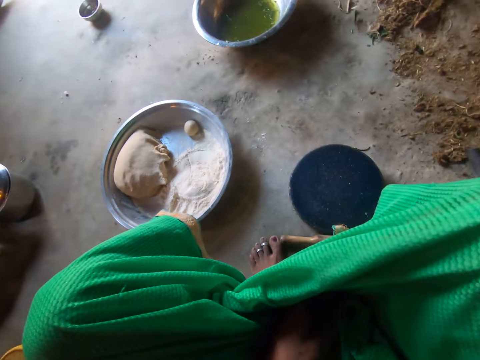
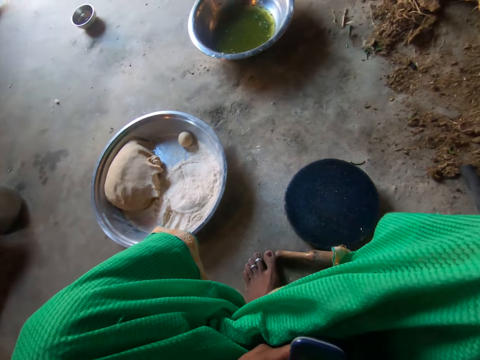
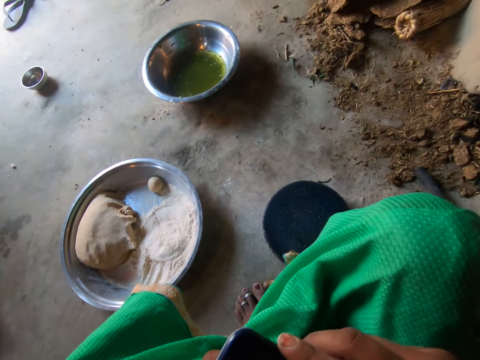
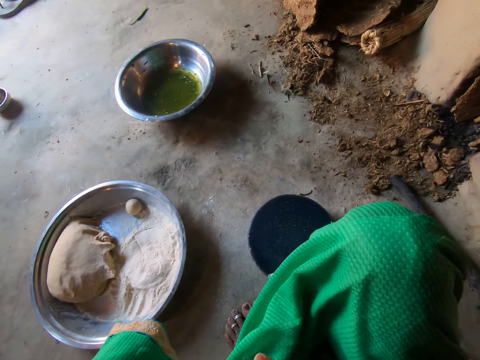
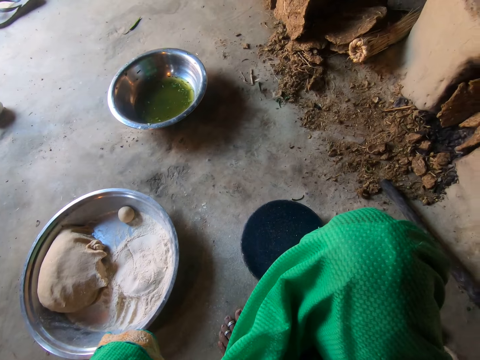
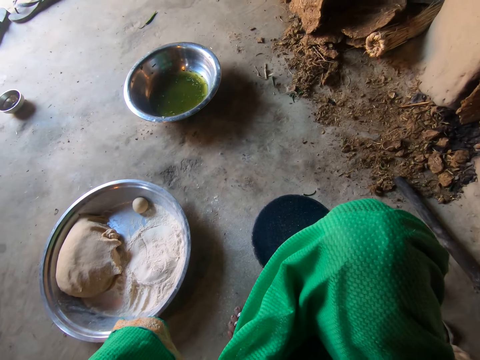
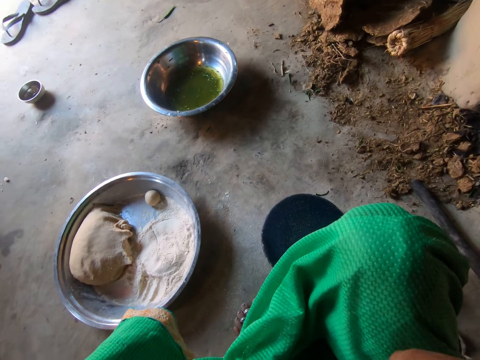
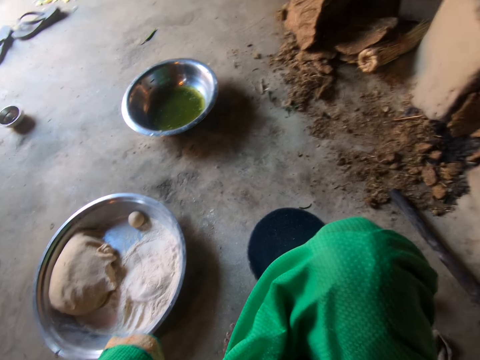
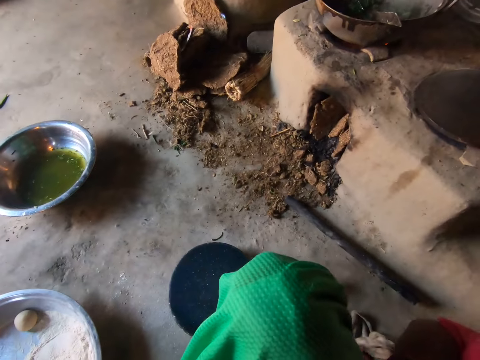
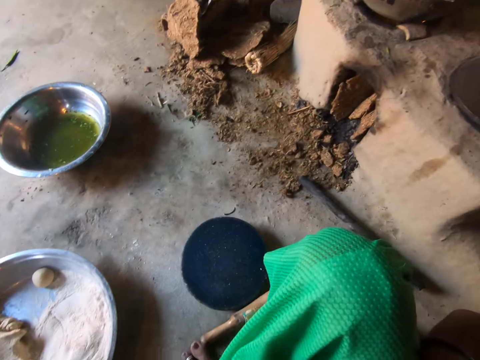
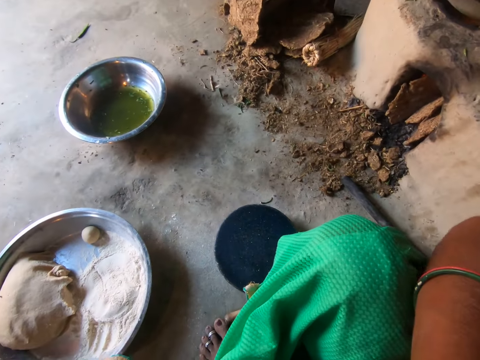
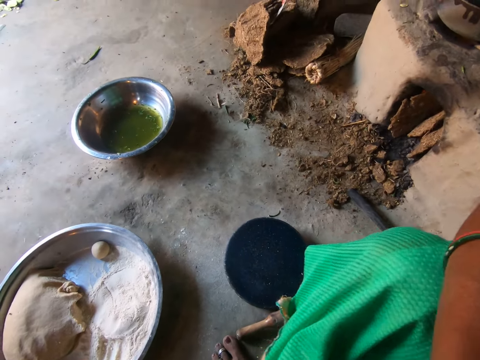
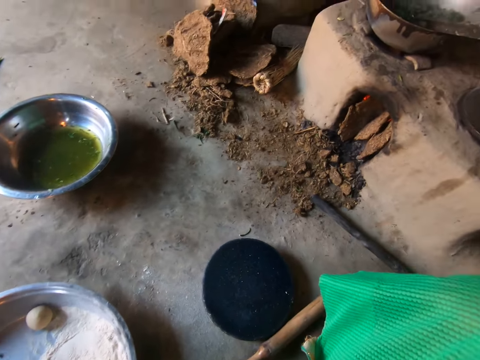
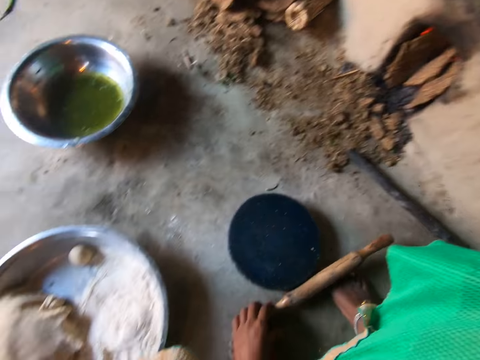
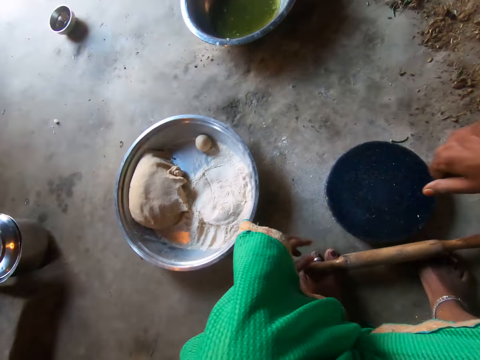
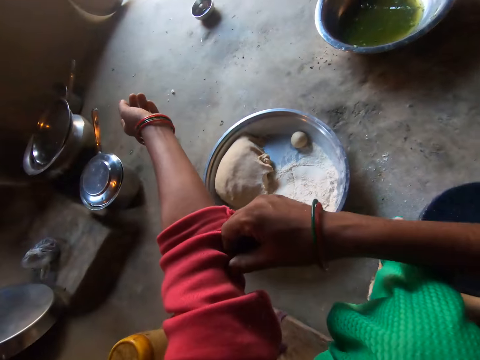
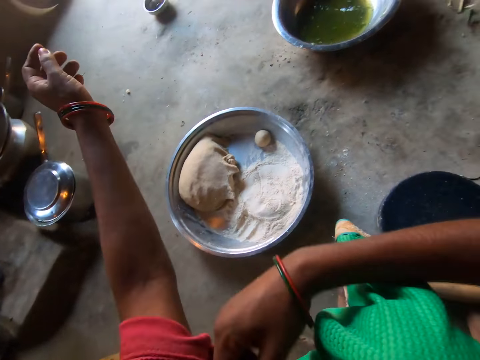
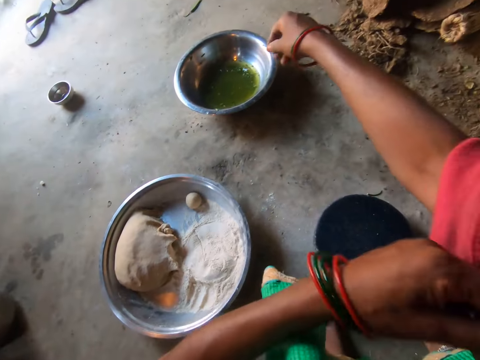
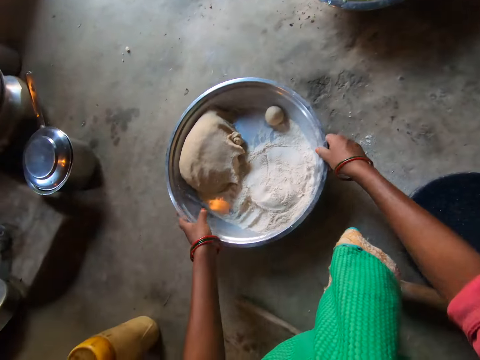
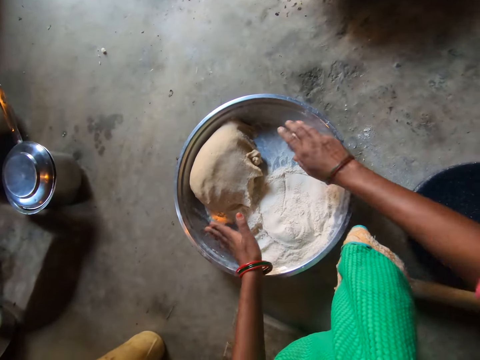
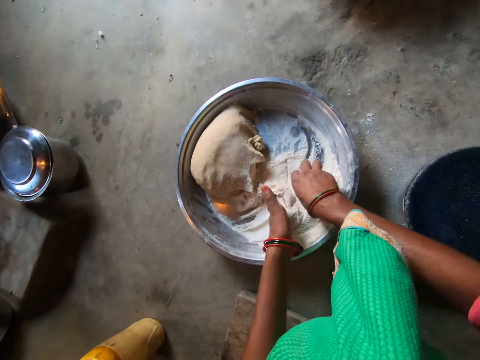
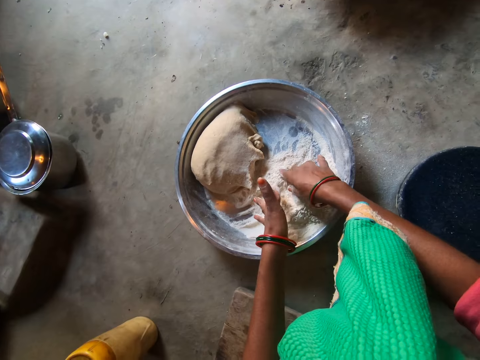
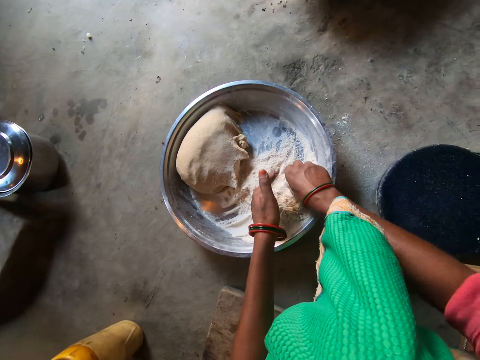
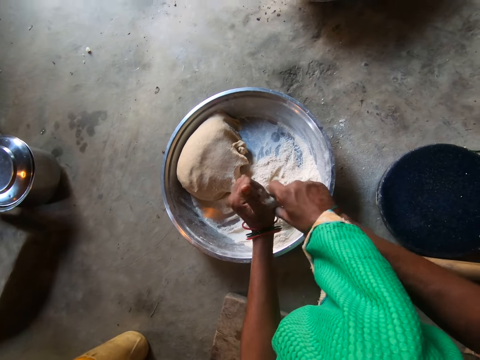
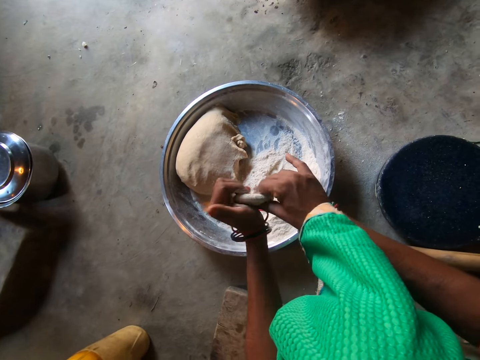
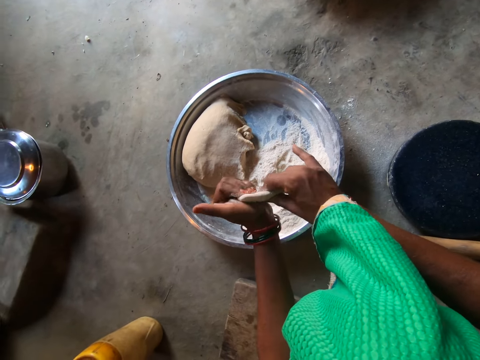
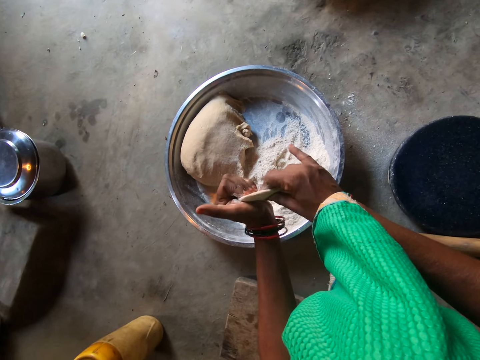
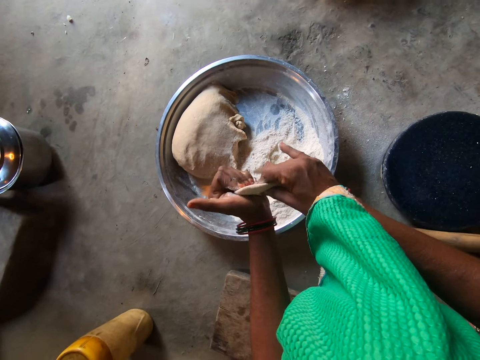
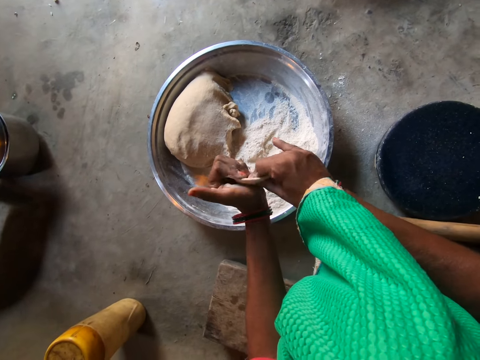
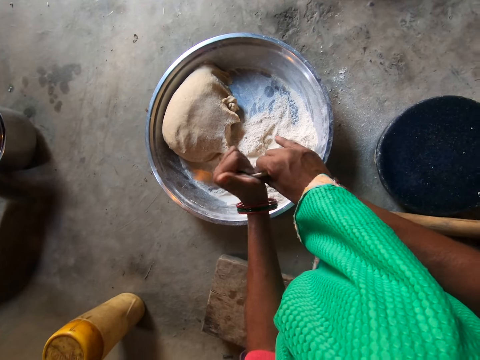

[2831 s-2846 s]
The camera wearer takes the phone on her lap with her left hand. She takes a rolling pin with her left hand. She pulls the rolling pin. She adjusts her clothing's left sleeve with her right hand. She pulls the cloth. She adjusts her clothing's right sleeve with her left hand. She pulls the cloth again. She drags the tray on the floor with her hands. She gathers the flour on the tray with both hands. She scoops the flour. She flattens a dough with her hands. She kneads the dough.

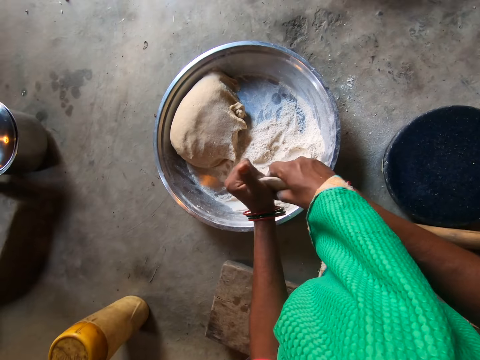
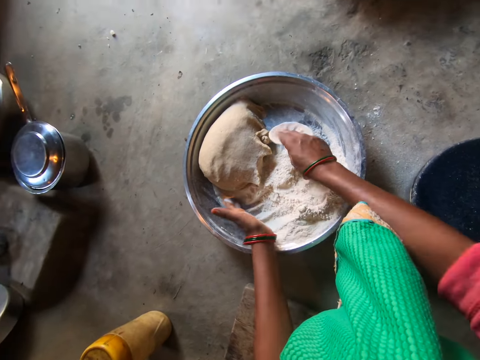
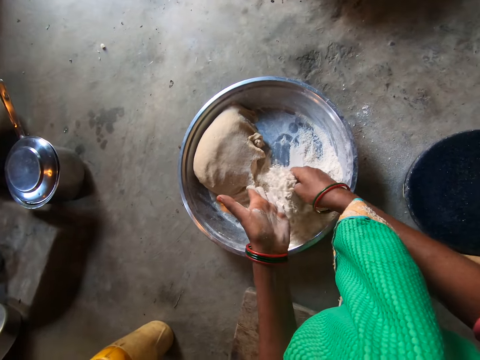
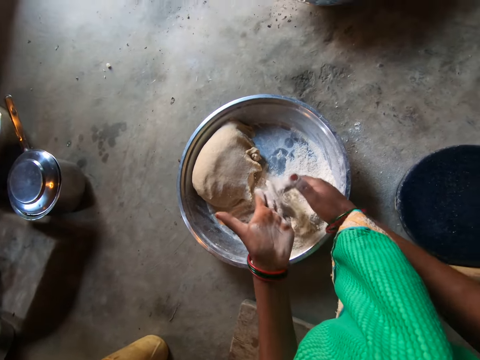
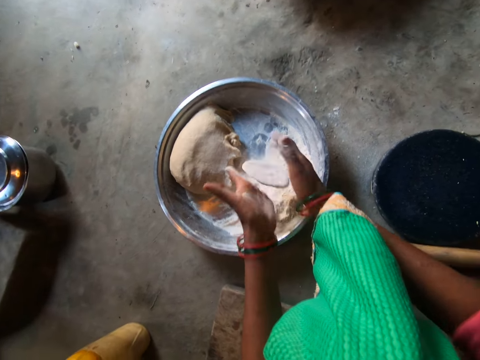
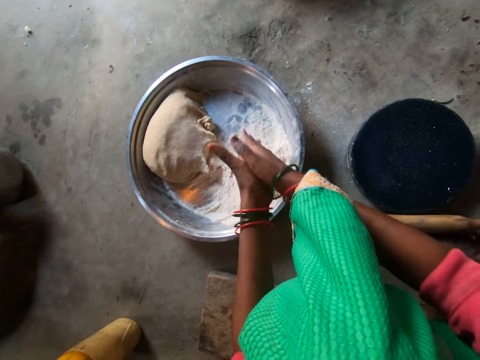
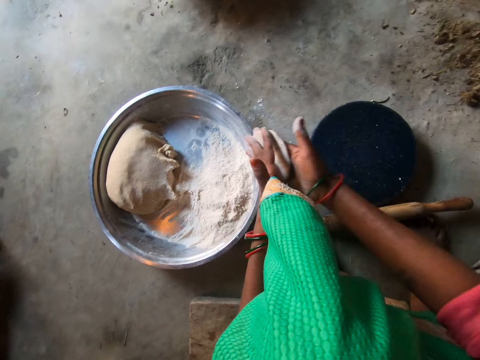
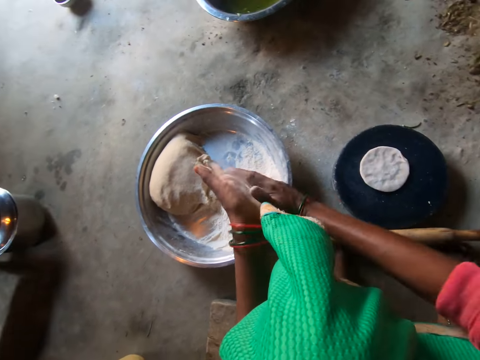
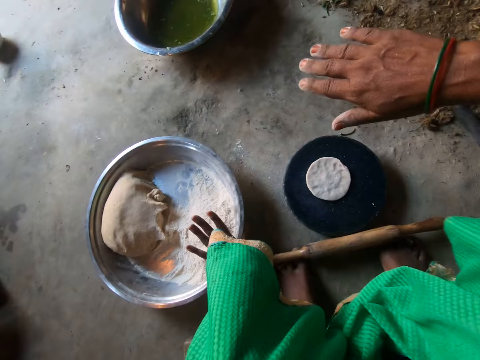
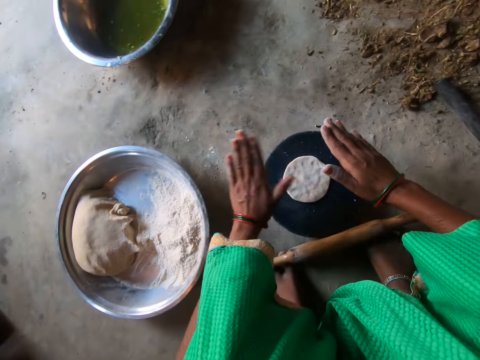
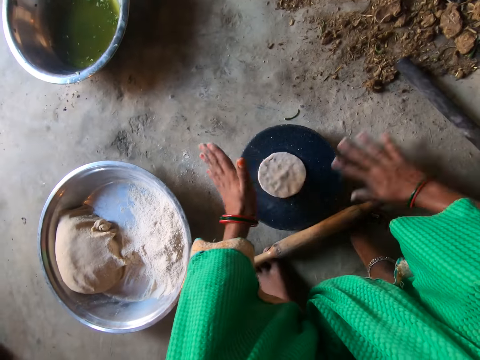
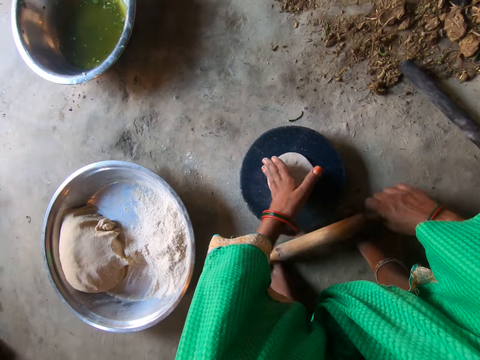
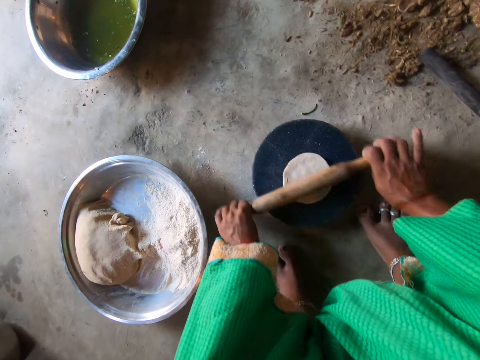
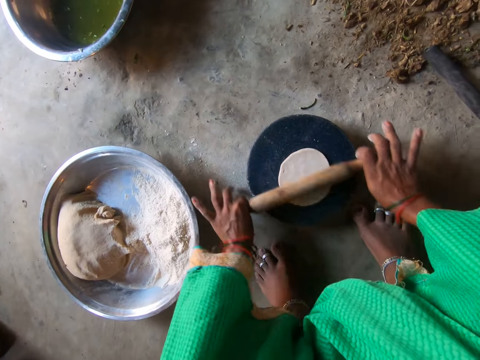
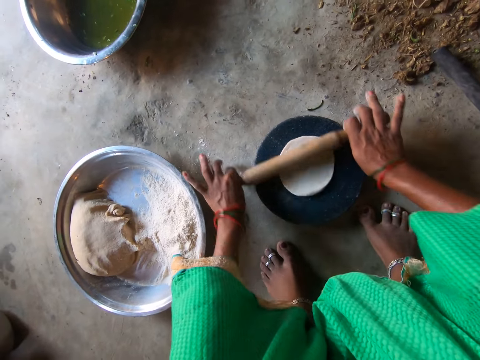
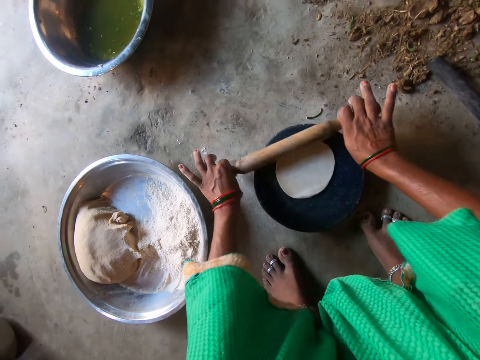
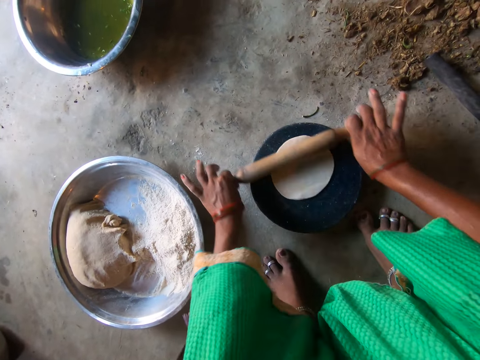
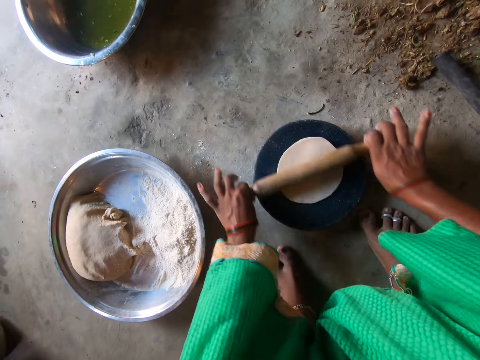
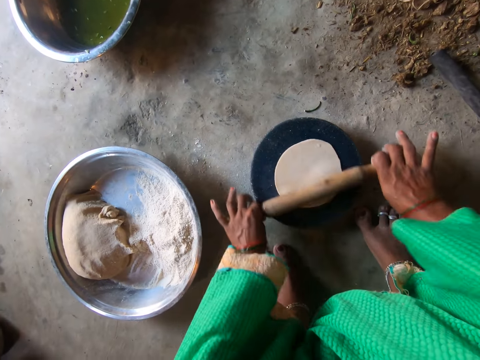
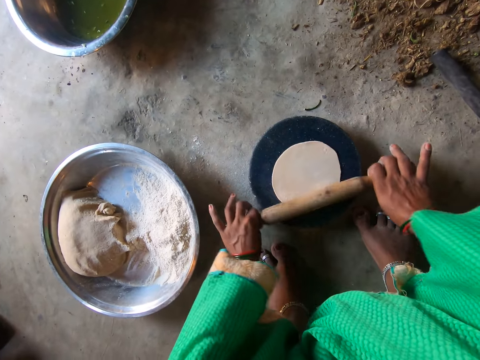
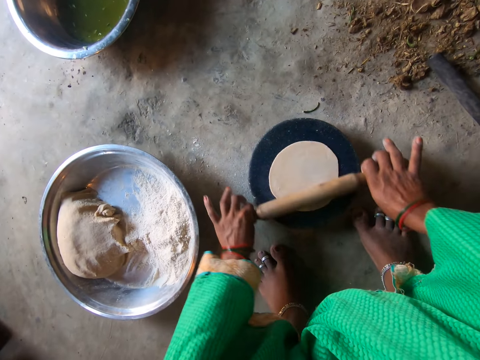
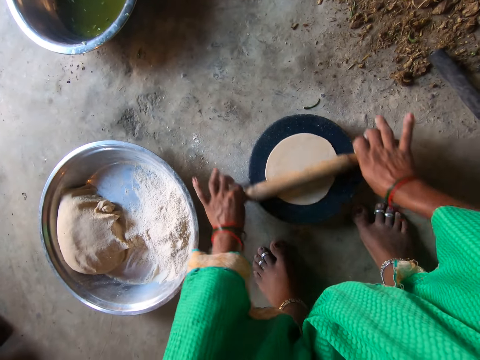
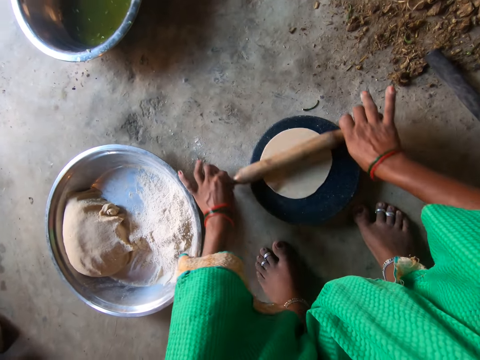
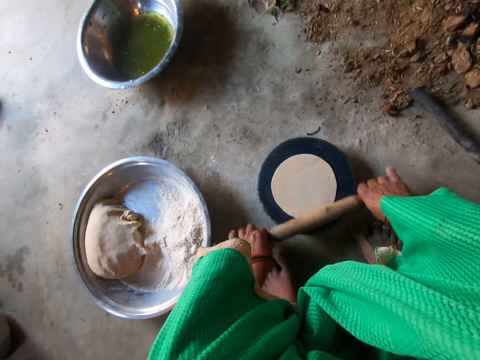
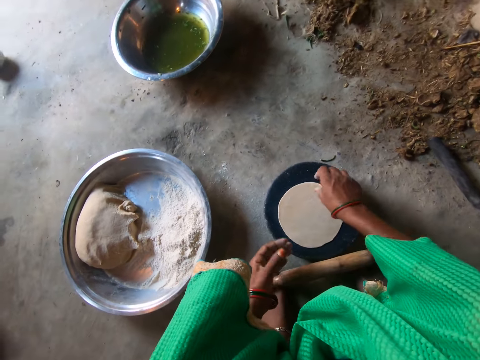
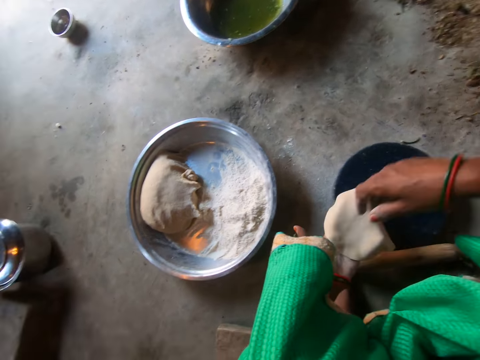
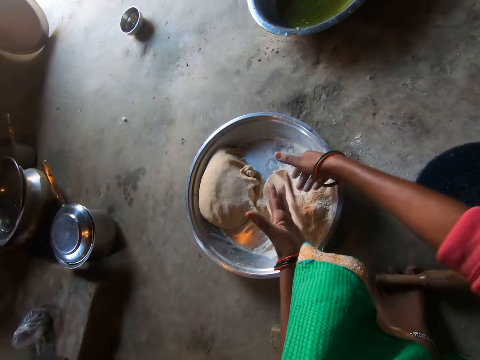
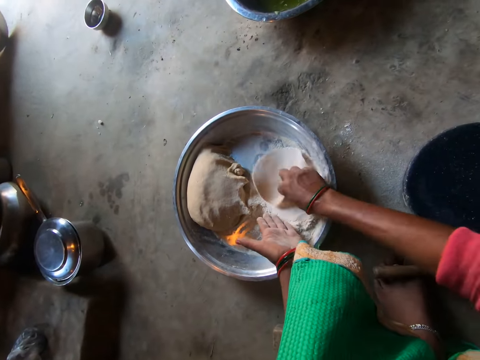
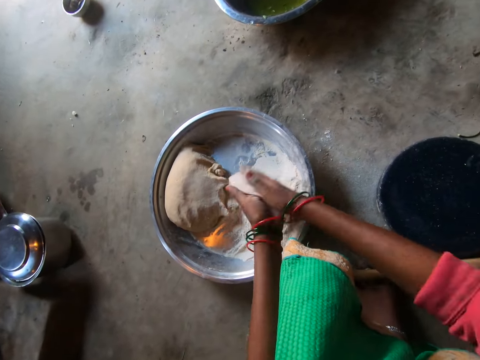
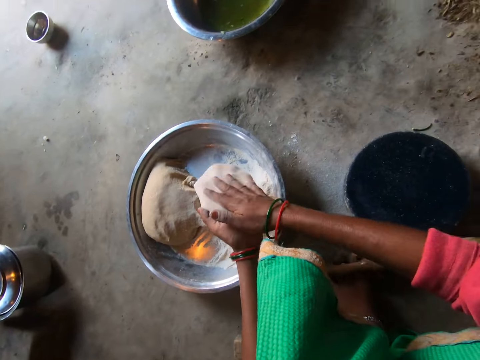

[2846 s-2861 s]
The camera wearer mixes the dough with flour. She kneads the dough. She drops the dough on the flat board with her right hand. She claps her hands. She pushes the tray aside with her left hand. She slaps the dough. She carries the rolling pin with her right hand. She picks up the rolling pin. She rolls the dough on the flat board with the rolling pin. She puts the rolling pin on her feet. She takes the dough on the flat board with her right hand. She moves the dough on the flat board to her left hand. She dabs the dough in the flour on the tray.
